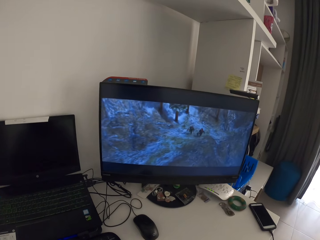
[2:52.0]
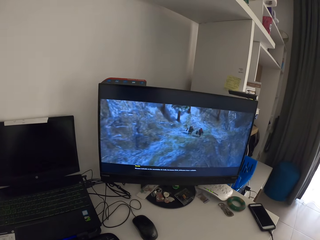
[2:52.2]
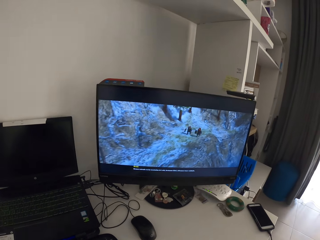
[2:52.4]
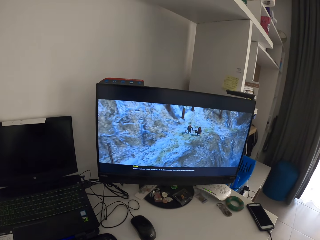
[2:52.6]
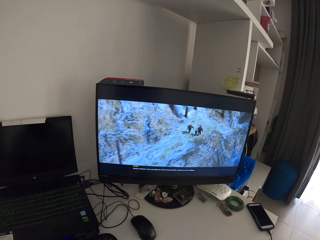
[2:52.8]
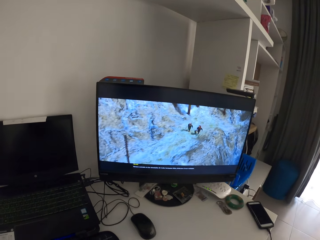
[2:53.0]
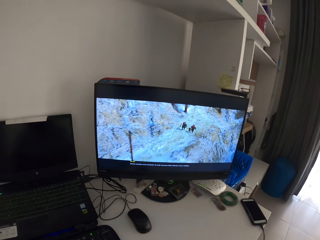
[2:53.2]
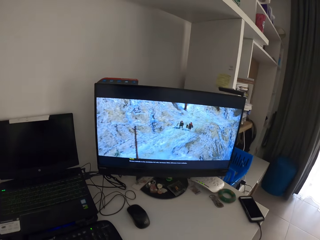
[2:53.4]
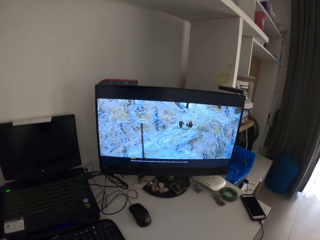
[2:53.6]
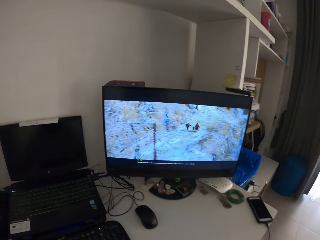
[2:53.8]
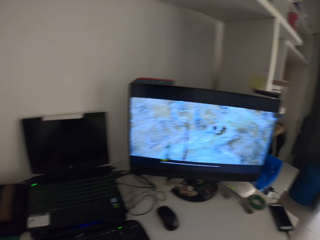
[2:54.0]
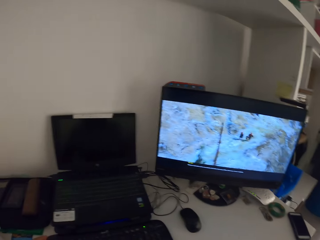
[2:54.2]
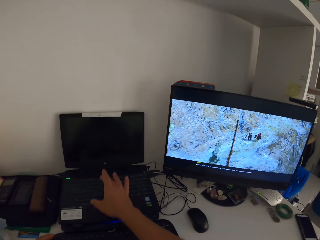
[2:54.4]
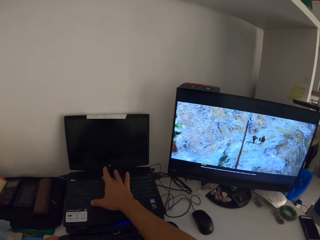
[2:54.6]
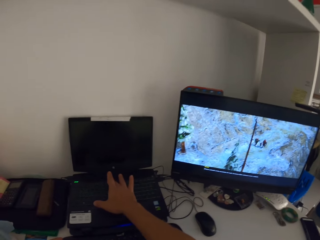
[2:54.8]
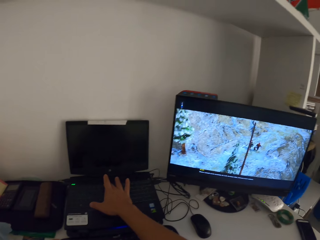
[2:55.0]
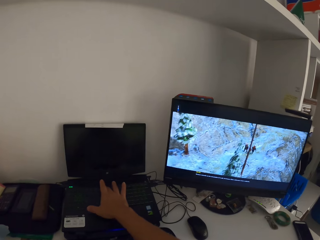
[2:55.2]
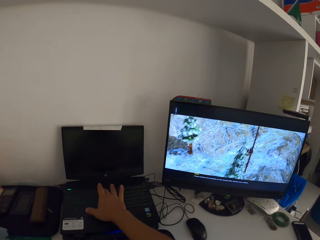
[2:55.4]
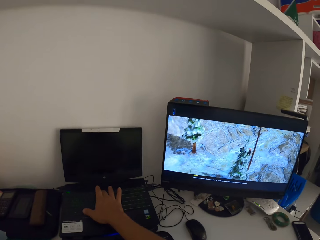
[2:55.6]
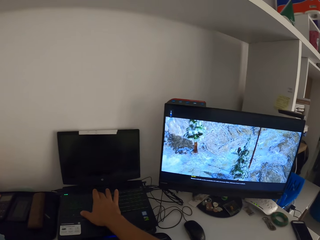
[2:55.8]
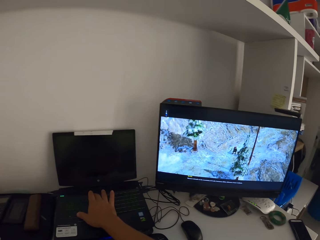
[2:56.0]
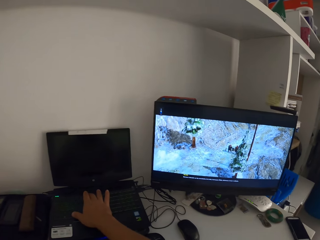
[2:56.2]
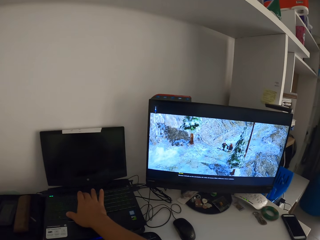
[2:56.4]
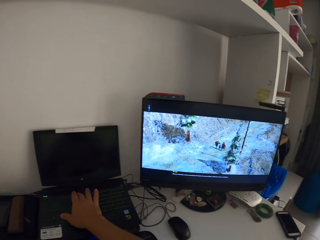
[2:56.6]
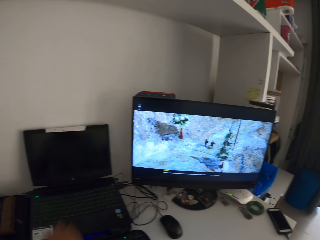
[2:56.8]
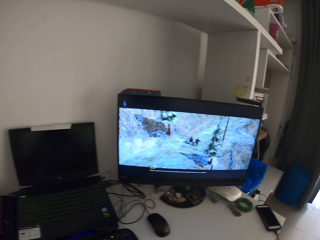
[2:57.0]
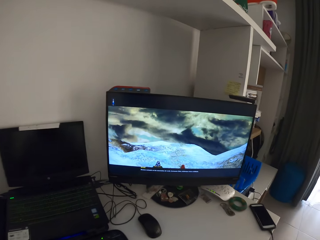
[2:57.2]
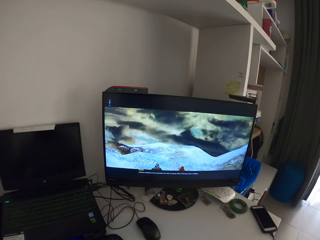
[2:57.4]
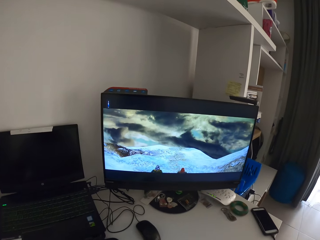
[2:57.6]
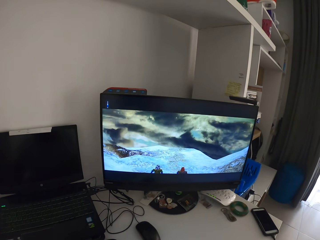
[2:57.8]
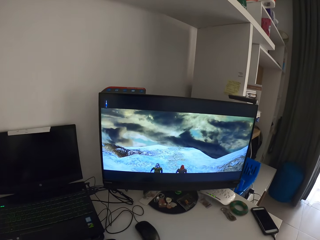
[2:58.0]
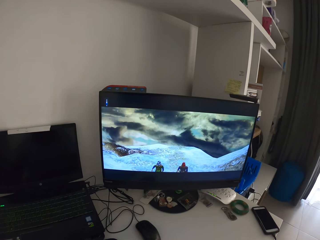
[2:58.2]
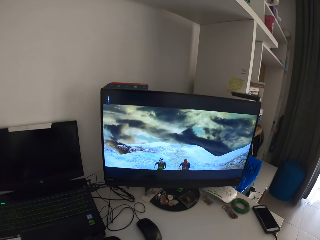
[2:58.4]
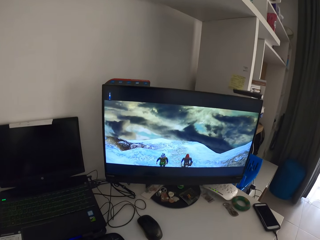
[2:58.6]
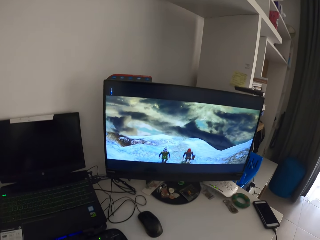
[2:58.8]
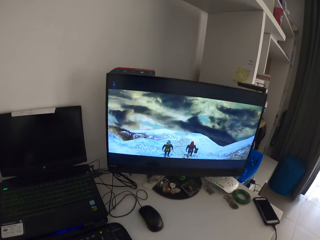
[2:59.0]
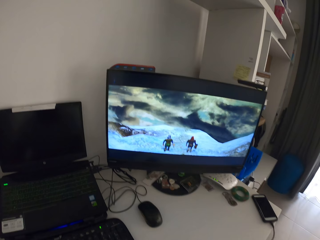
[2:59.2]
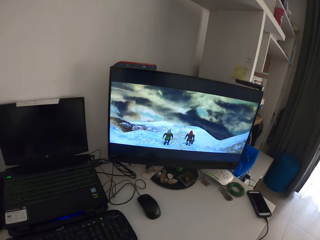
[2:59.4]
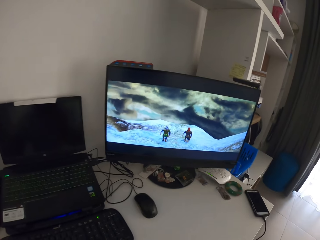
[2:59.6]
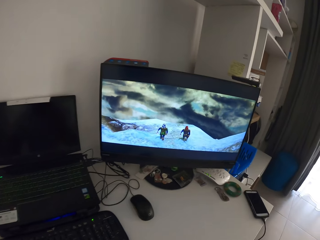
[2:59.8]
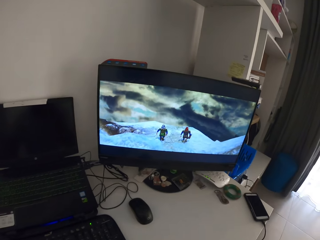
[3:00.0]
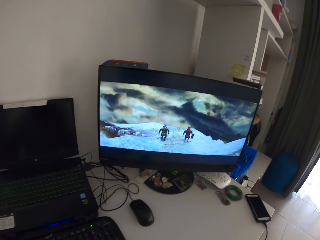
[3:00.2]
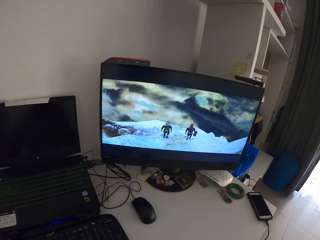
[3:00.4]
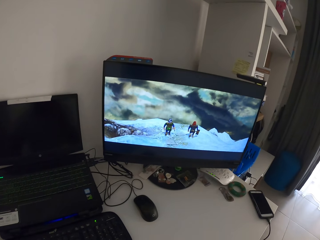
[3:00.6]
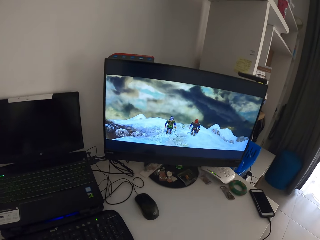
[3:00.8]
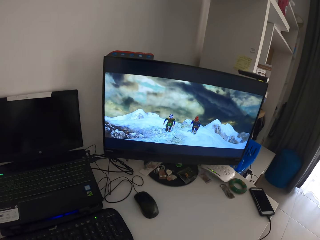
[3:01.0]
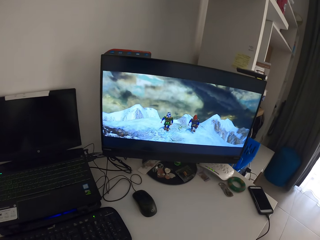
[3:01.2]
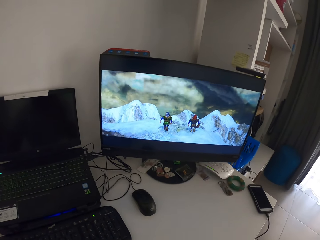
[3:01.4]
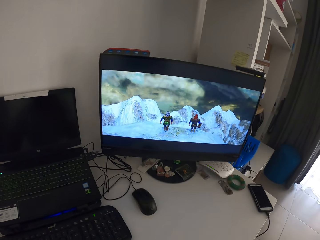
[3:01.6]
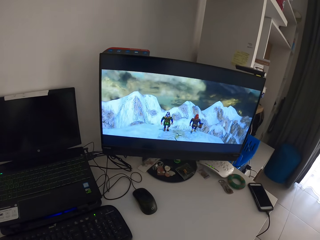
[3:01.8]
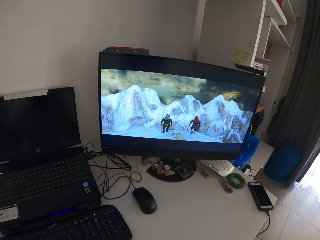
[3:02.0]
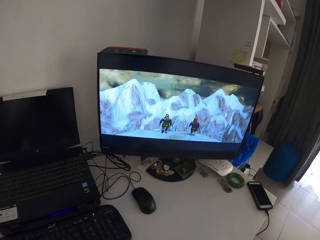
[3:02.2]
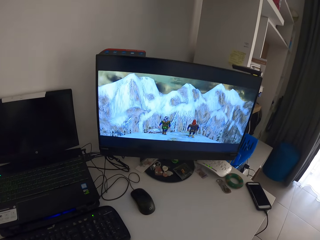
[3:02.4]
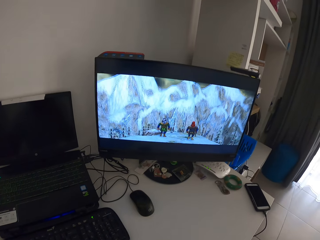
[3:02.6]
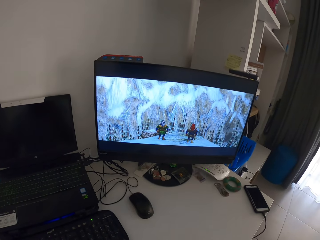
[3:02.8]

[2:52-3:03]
The camera wearer long presses the keyboard of the laptop with his right hand. He watches the game and removes his left hand from the laptop's keyboard.

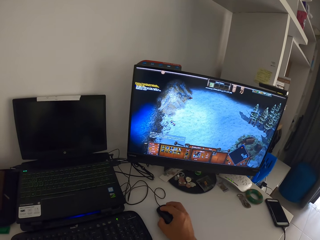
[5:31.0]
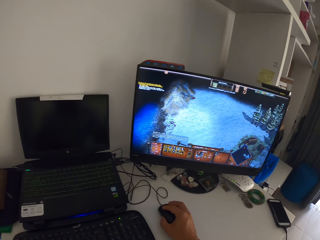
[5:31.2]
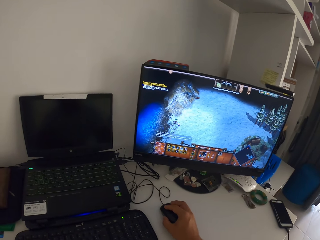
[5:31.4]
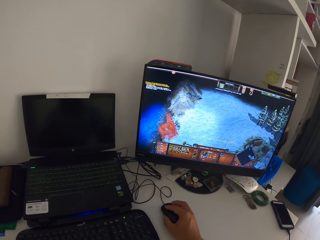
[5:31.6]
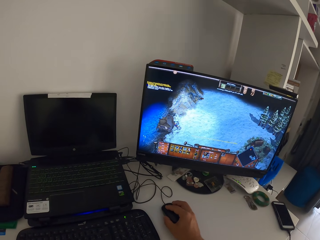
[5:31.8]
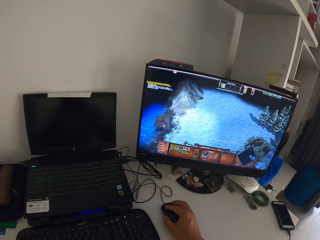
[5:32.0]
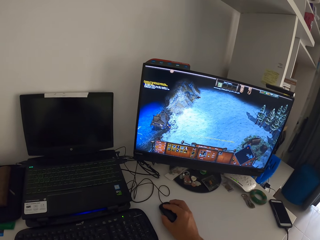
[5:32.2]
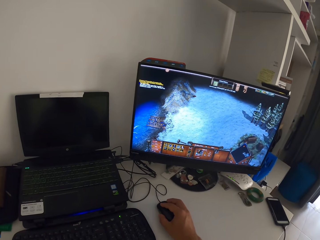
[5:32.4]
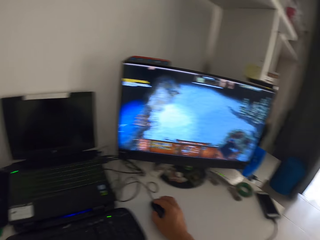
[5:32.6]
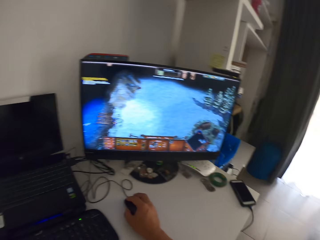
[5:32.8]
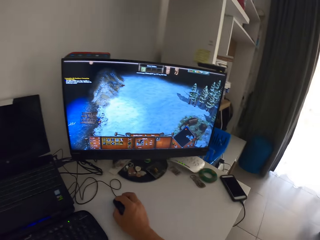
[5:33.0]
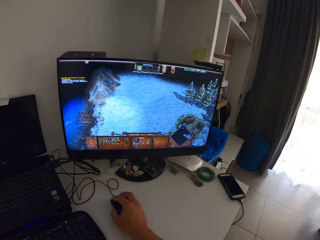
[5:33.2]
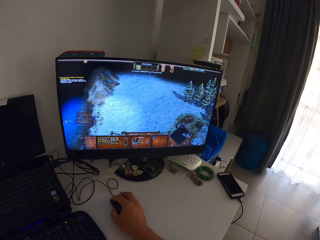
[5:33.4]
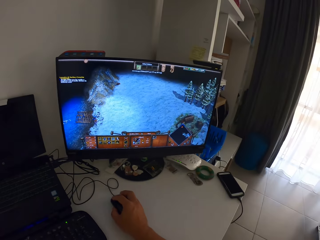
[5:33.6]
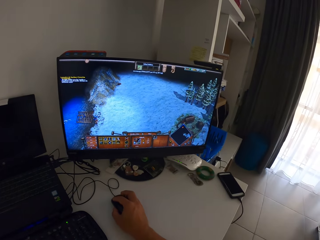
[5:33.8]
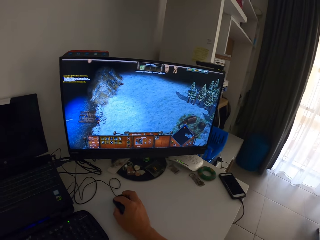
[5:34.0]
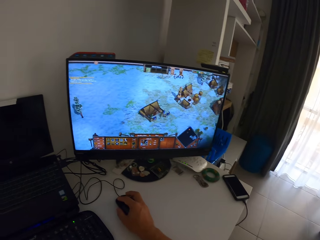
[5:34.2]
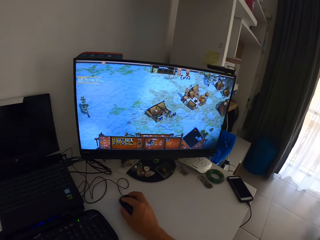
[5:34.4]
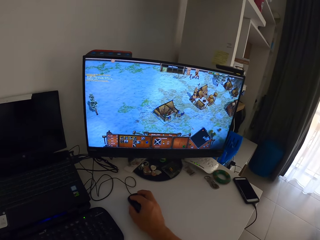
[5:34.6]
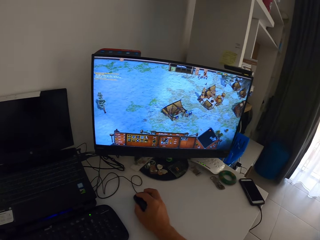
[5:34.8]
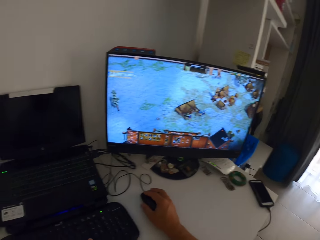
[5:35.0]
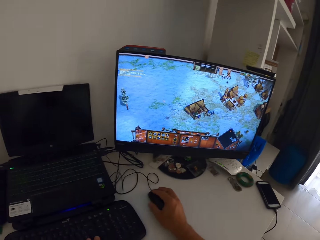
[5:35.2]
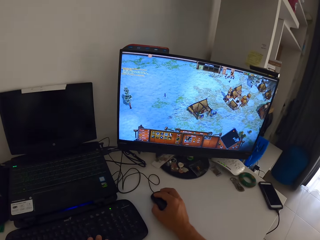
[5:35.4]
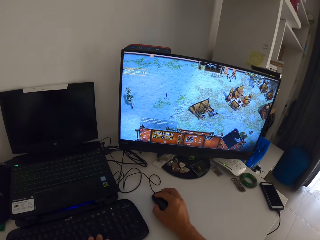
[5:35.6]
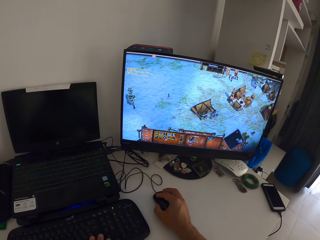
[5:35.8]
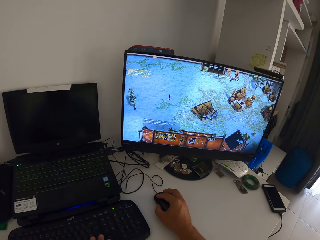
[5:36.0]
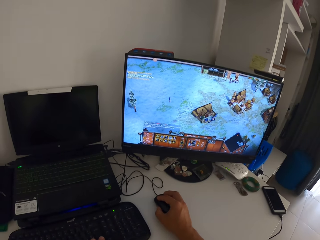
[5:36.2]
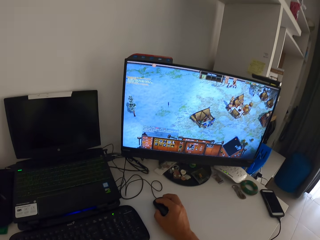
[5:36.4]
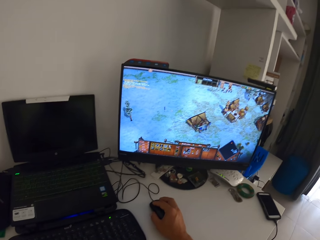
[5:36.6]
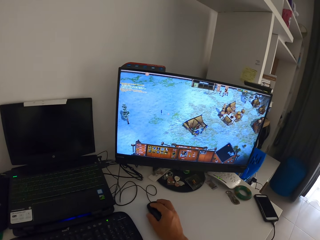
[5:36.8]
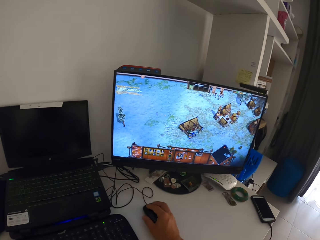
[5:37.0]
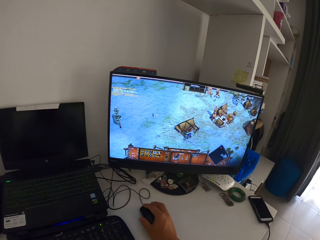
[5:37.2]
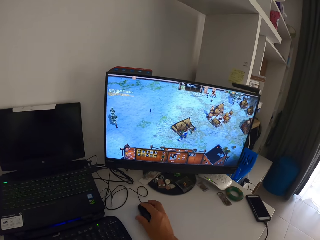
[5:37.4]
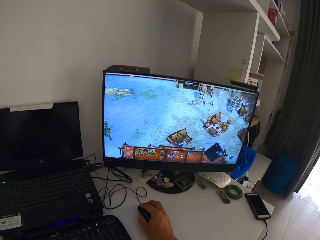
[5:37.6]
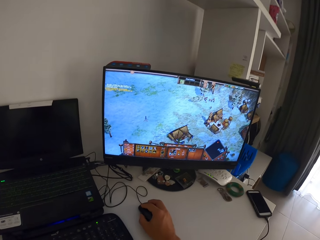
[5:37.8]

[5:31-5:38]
The camera wearer looks aside.

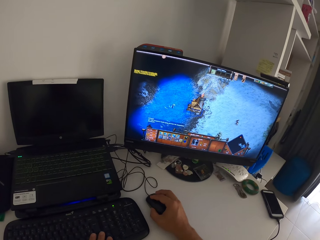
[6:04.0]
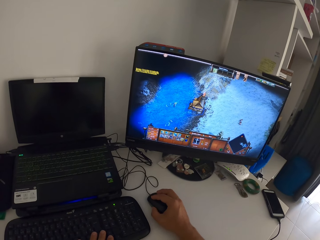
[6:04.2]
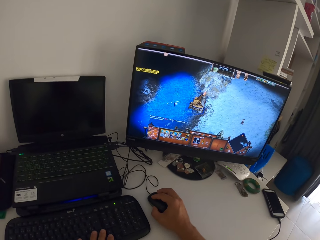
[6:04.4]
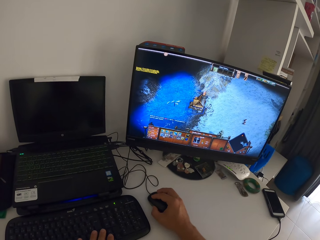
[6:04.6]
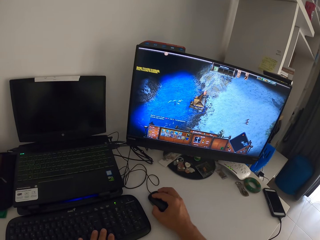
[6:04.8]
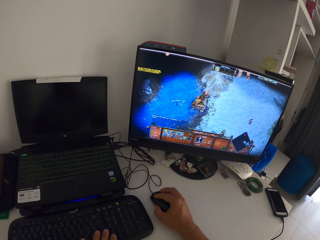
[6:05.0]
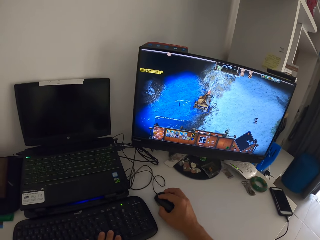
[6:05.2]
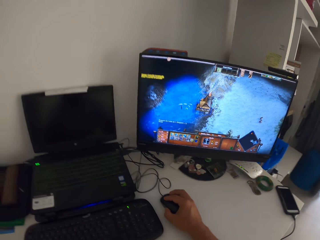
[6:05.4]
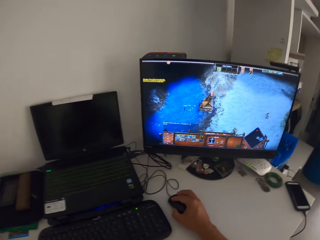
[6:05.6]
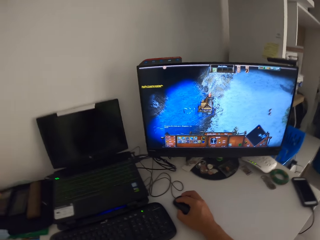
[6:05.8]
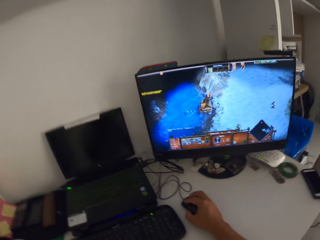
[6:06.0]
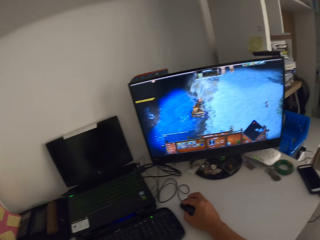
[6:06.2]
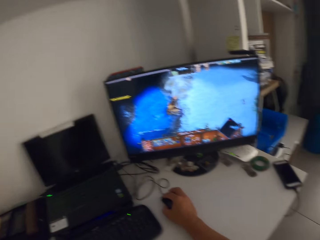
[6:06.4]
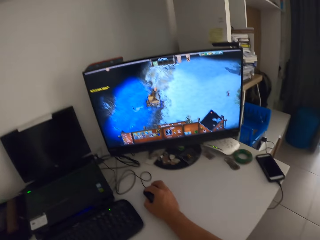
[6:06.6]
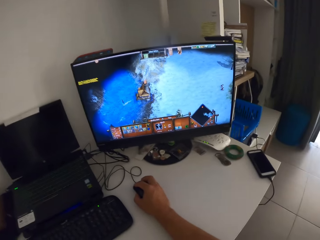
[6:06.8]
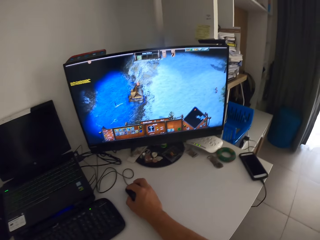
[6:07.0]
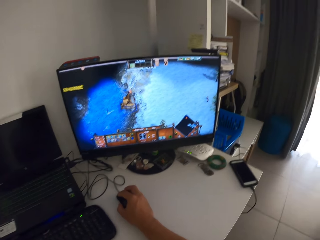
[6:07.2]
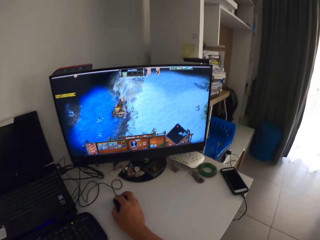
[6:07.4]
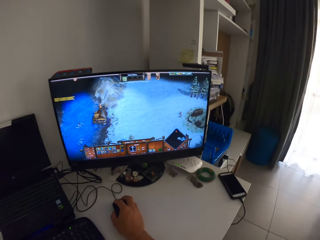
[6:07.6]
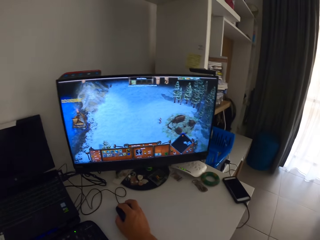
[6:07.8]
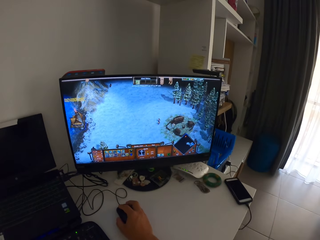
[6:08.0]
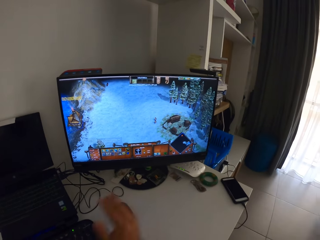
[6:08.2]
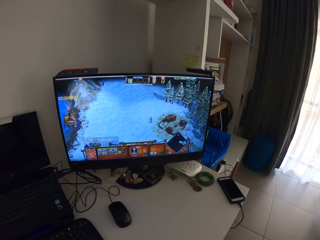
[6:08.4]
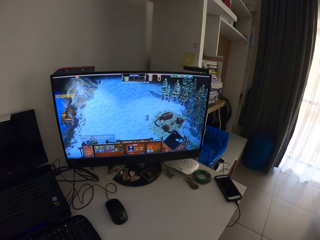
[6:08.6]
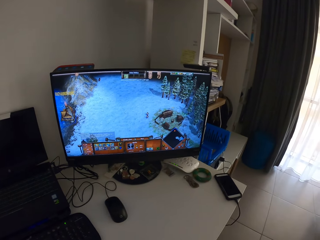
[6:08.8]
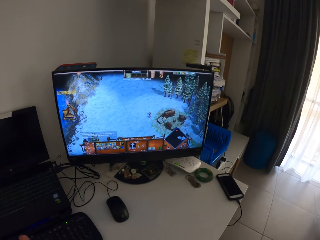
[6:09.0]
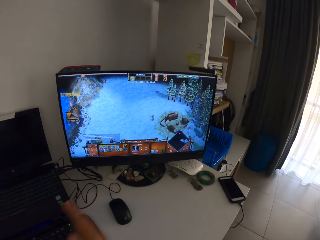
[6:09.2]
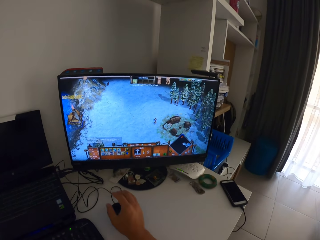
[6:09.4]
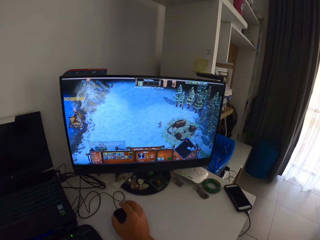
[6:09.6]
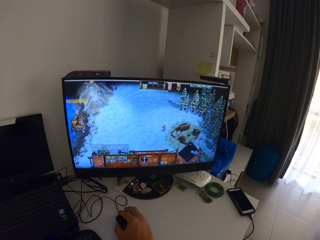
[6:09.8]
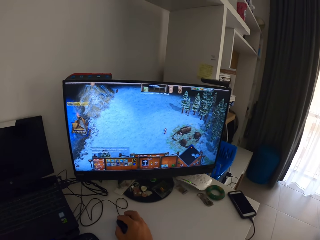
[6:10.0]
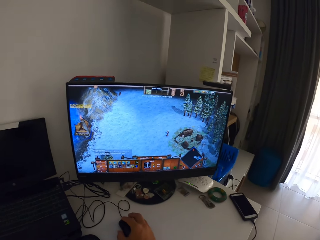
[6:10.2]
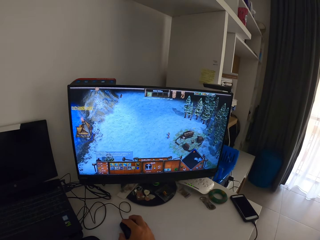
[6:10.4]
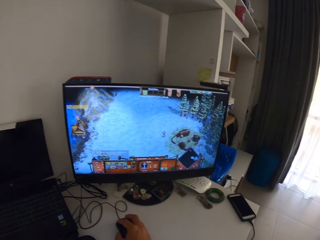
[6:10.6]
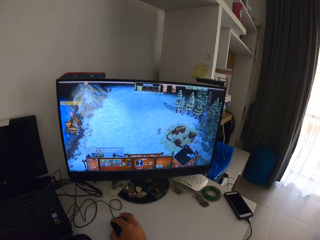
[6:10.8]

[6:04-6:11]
The camera wearer moves his body. He moves his right hand from the mouse. He rubs his left hand with his right hand. He plays a game on a monitor with the mouse. He clicks on the computer mouse with his right hand.
